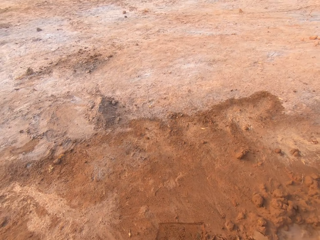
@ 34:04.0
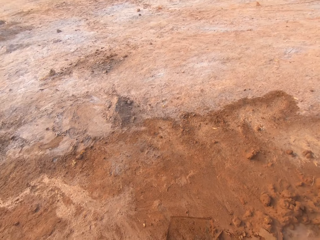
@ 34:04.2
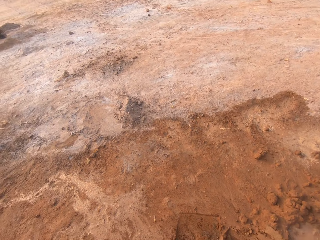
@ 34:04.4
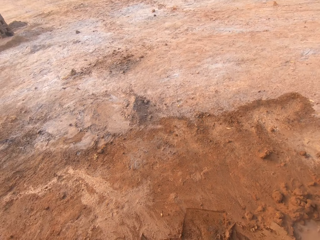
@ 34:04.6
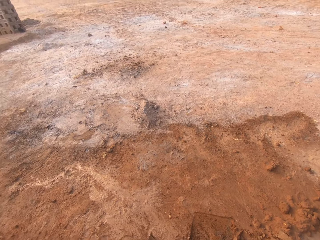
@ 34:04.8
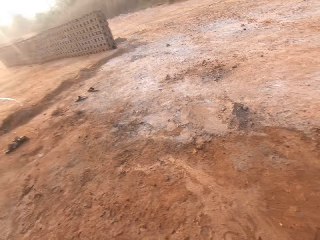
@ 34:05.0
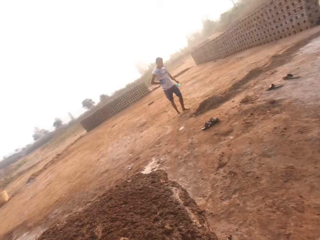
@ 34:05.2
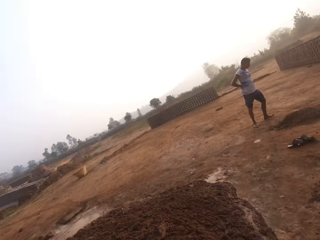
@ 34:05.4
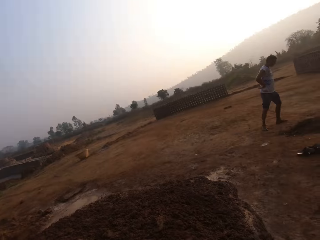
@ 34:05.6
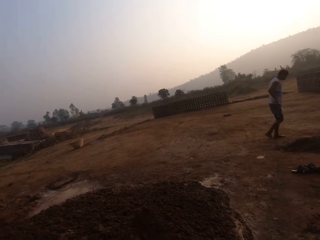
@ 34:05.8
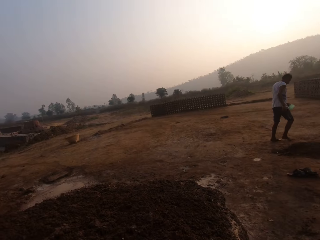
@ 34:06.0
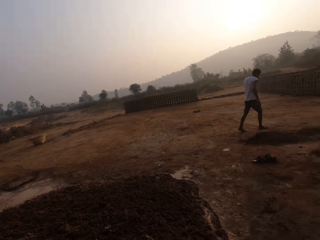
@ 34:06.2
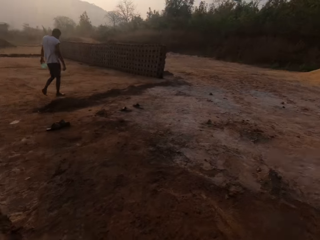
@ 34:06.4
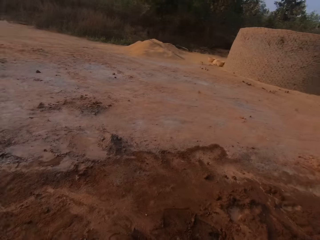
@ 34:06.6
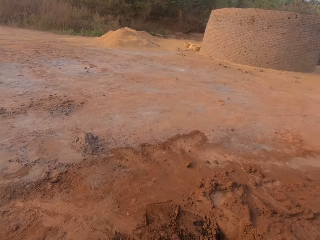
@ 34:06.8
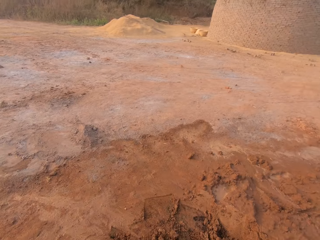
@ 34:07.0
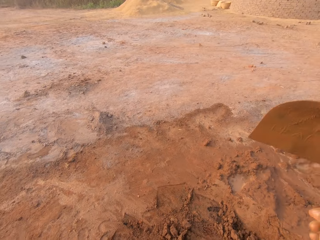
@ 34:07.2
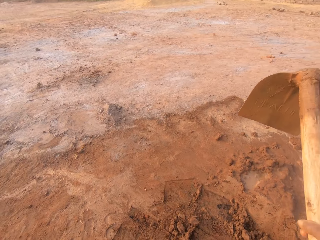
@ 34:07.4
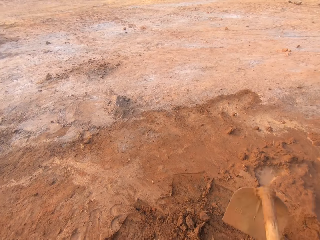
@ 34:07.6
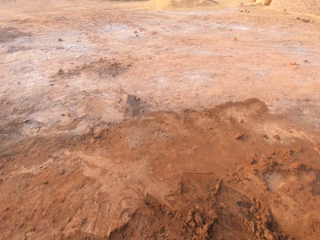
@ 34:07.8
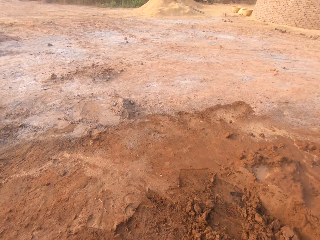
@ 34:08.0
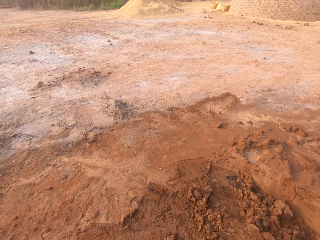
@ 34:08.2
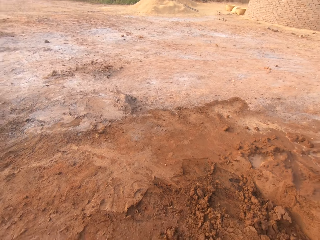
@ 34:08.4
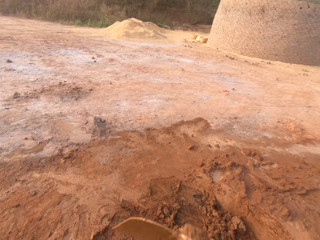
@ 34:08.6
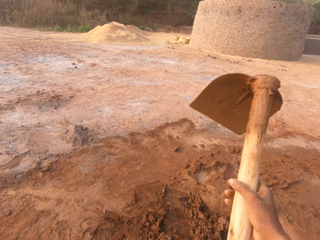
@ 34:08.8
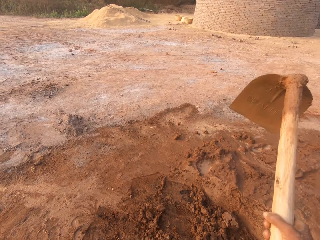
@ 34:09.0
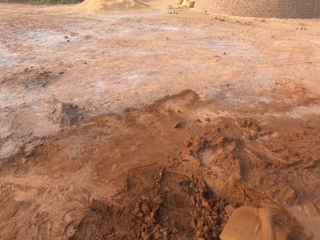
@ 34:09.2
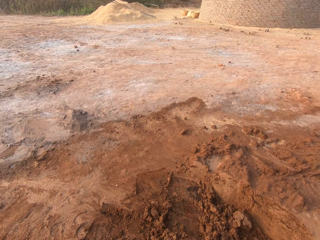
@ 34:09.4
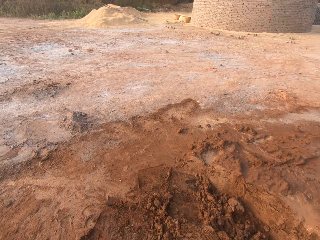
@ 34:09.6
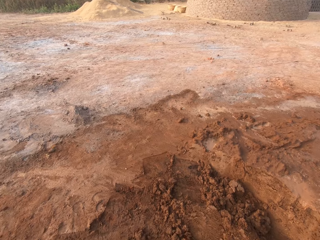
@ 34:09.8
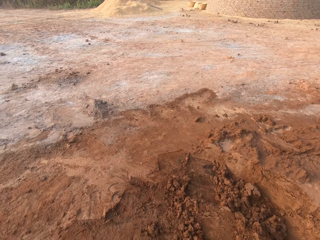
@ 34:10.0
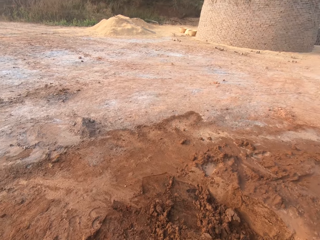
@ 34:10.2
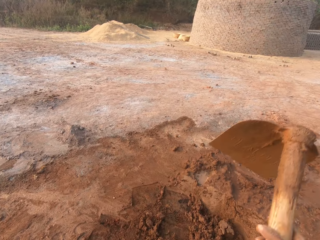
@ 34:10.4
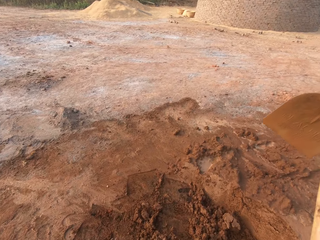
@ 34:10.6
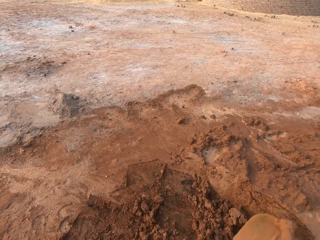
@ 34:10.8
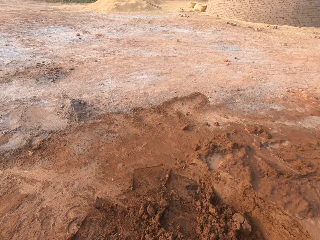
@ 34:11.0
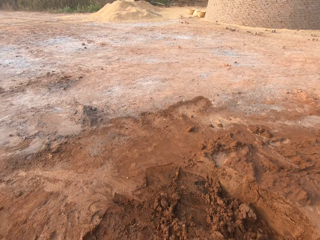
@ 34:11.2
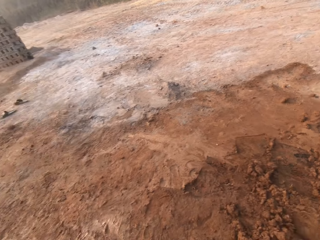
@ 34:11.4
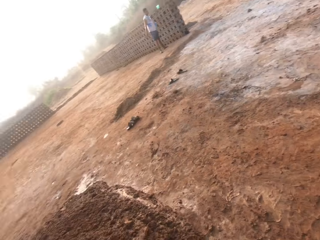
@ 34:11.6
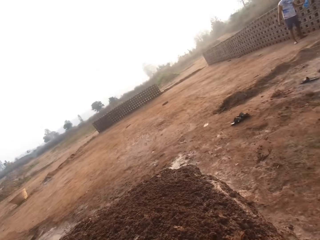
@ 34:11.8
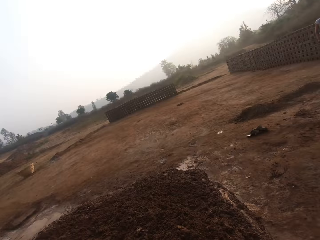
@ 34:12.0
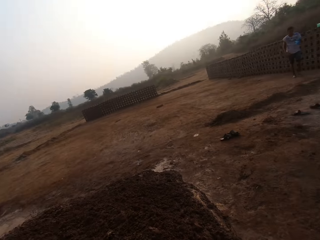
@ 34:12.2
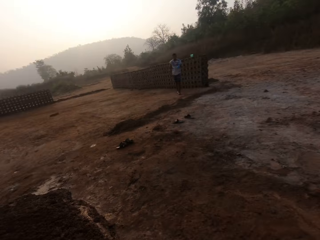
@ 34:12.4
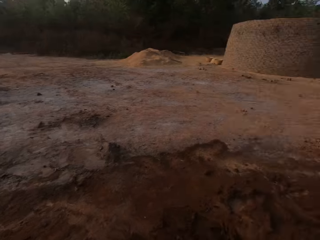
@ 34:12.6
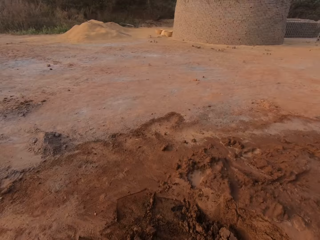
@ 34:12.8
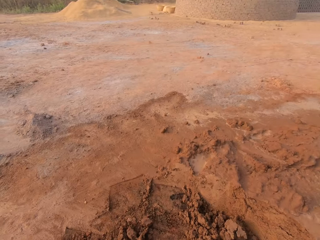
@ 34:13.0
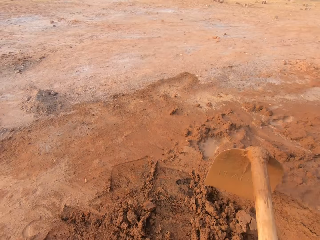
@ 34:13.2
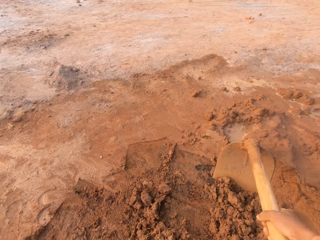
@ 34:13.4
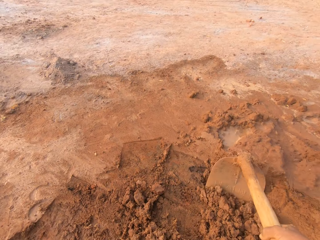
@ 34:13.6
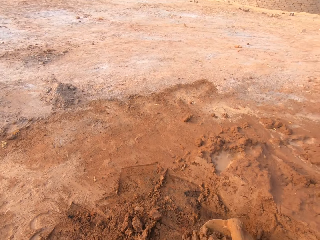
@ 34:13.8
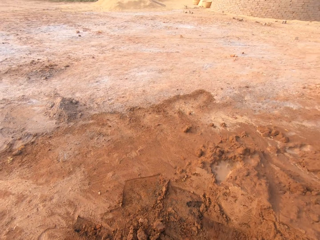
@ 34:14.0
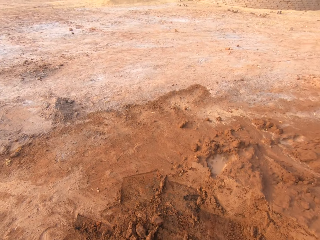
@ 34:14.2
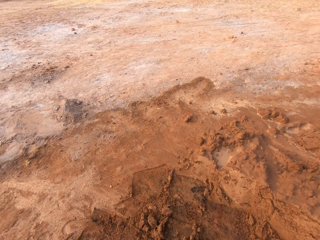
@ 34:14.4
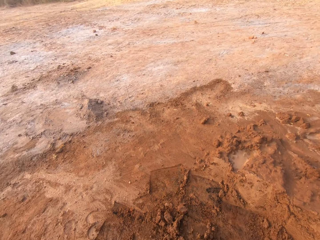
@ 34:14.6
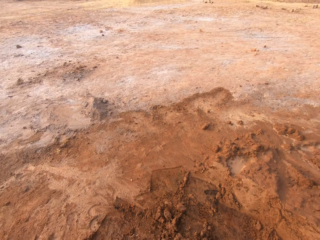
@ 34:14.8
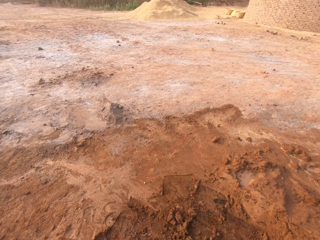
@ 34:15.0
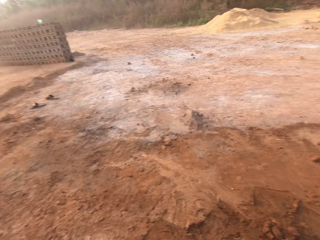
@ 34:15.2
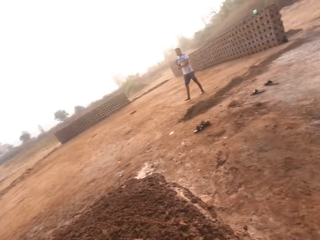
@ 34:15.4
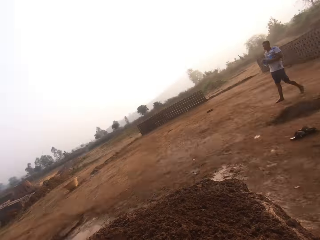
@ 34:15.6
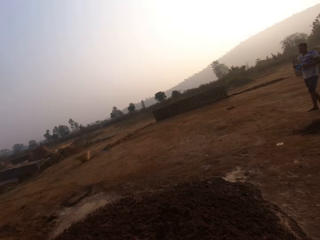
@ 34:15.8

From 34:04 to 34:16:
The camera wearer digs soil on the ground. They put soil on a heap. They dig soil on the ground. They put soil on the heap.

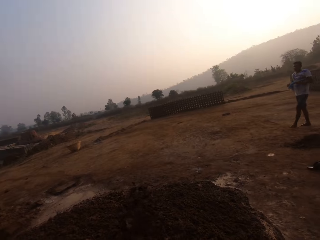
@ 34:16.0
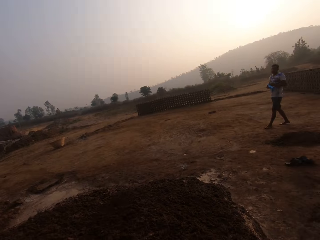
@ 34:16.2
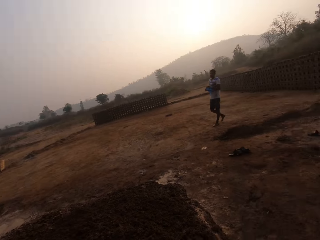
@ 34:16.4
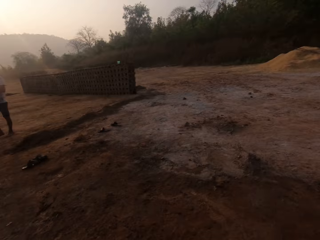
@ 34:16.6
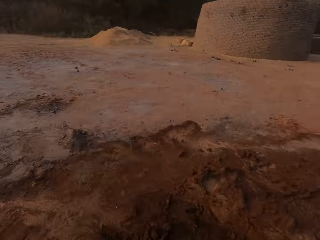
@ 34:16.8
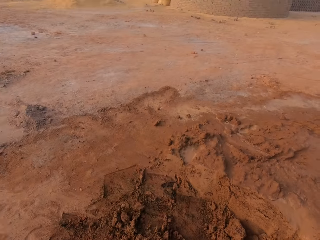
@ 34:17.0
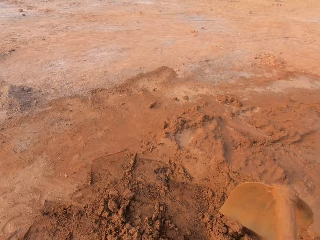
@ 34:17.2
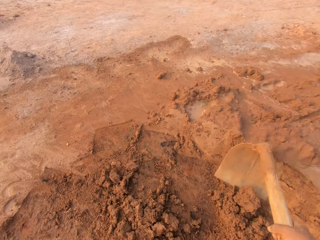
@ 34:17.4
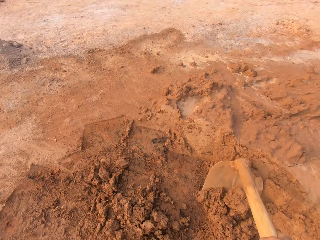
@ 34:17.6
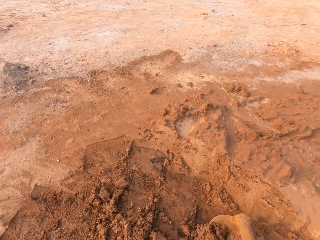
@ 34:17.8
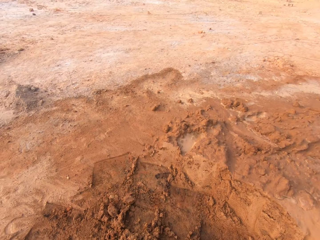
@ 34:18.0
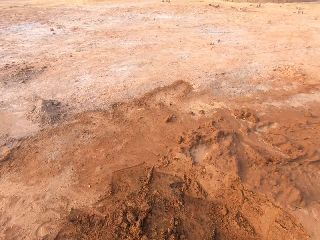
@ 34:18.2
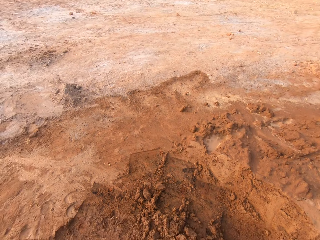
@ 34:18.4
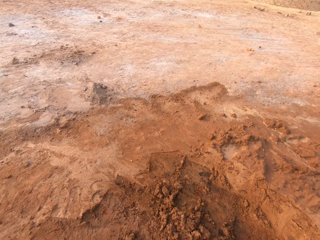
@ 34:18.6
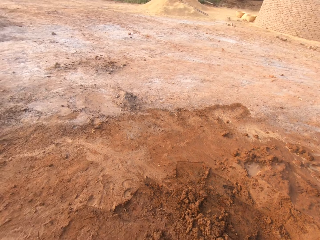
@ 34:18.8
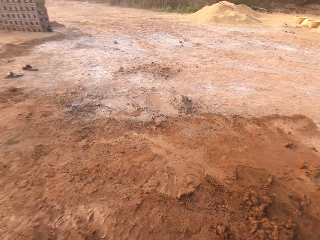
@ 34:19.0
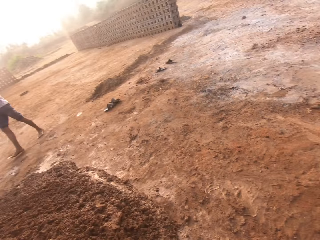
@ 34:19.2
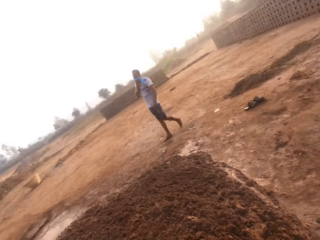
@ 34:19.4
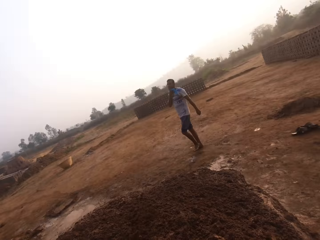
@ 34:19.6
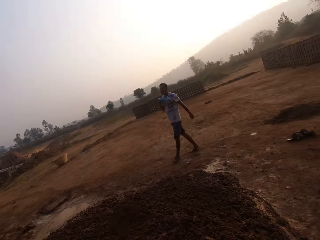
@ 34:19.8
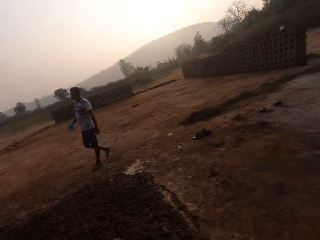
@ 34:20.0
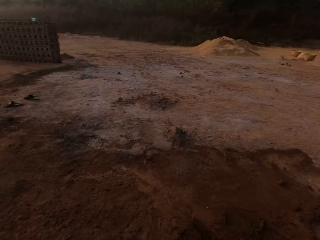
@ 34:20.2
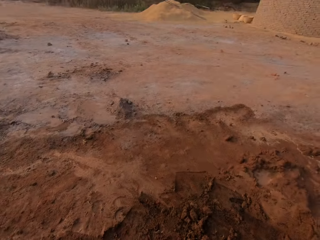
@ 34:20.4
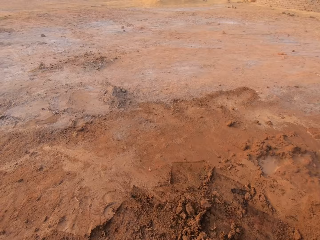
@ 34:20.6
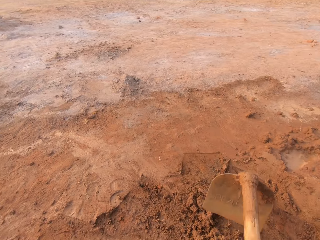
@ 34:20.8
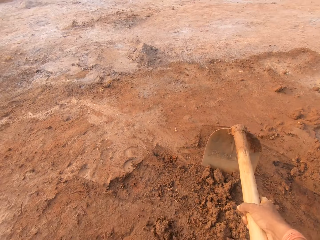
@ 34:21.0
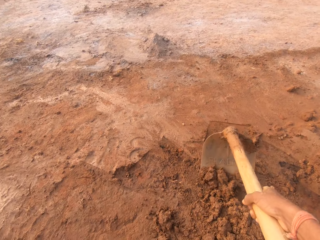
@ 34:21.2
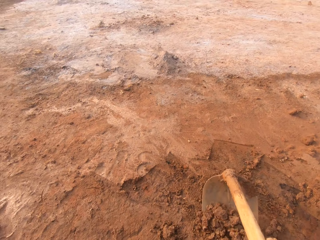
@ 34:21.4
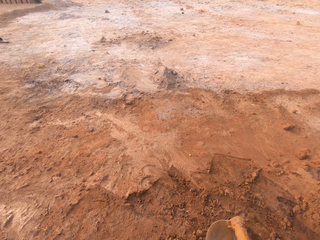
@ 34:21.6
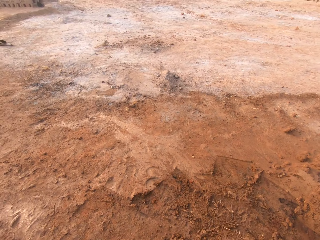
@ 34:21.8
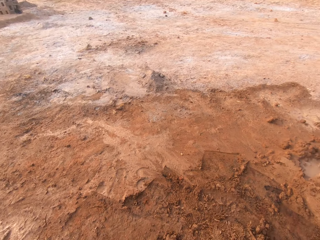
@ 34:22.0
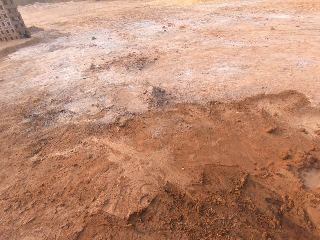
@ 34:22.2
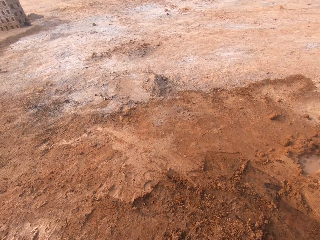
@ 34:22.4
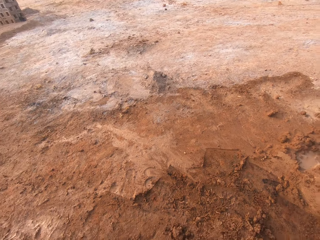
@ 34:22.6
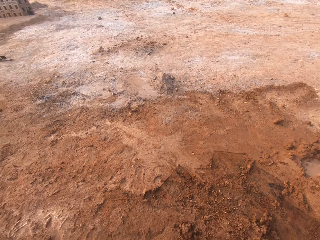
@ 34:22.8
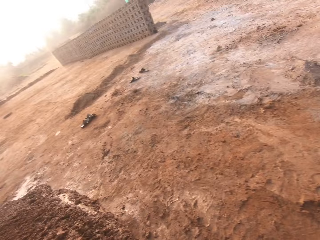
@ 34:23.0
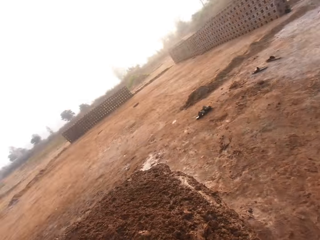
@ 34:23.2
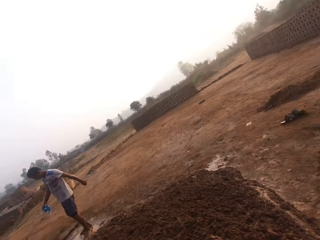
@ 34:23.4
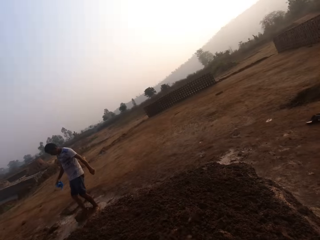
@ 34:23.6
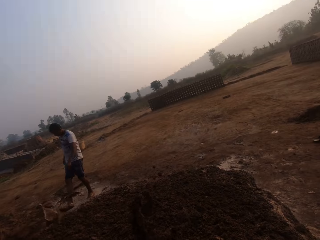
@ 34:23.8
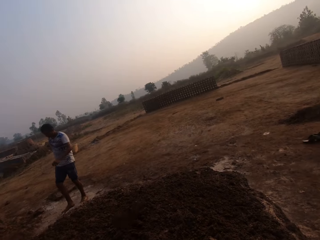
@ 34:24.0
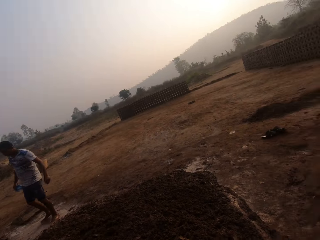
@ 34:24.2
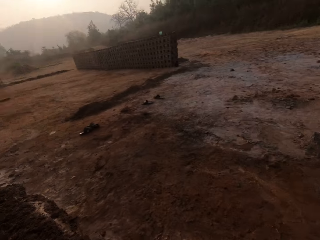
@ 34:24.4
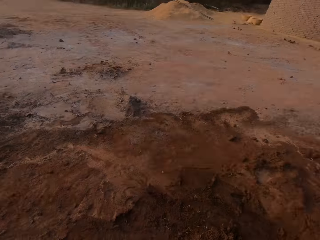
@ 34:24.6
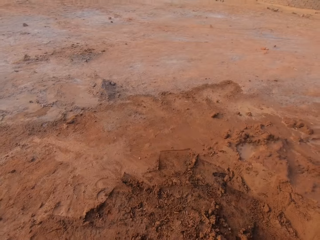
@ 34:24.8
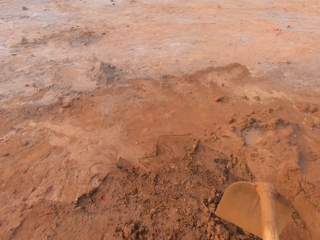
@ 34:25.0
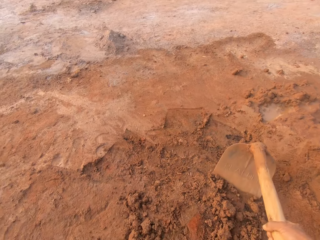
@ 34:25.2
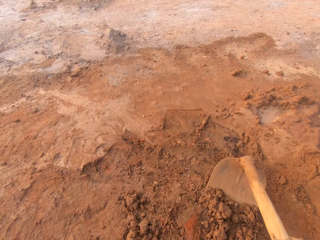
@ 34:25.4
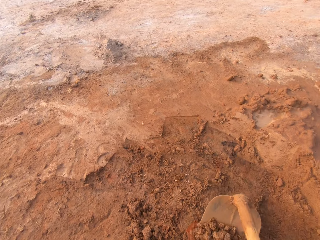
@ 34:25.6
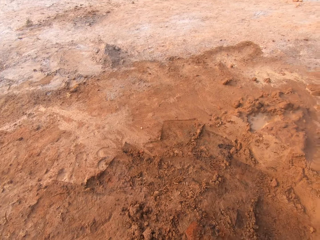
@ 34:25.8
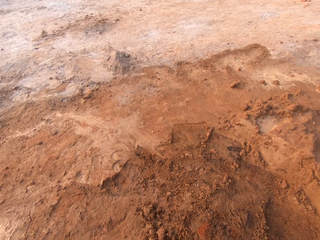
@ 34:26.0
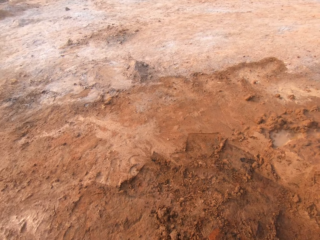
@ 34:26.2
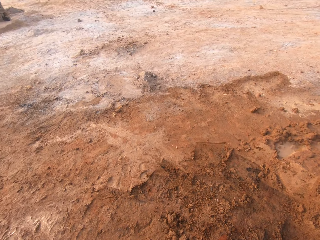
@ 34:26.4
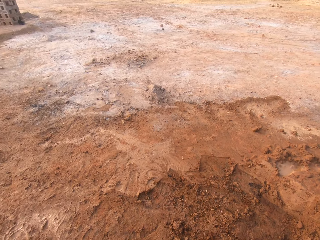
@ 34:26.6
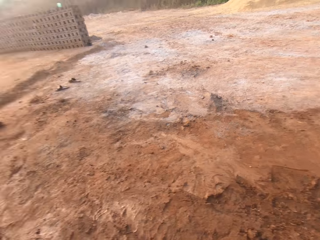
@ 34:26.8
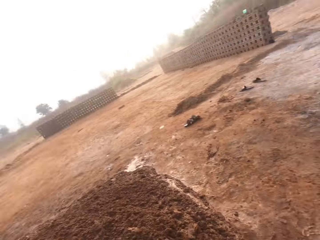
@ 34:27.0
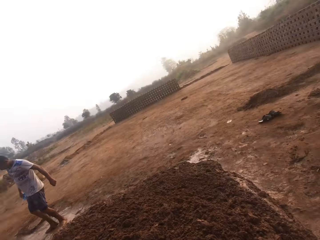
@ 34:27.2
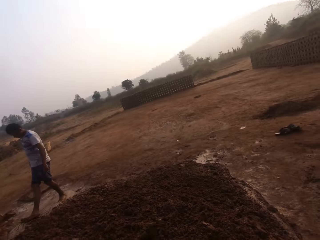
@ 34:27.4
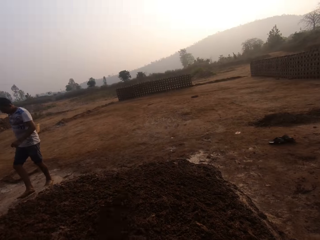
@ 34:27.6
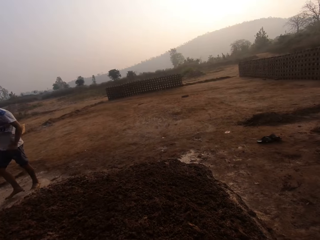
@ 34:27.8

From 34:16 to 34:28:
The camera wearer digs soil on the ground. They put soil on a heap. The woman interacts with the man. The camera wearer digs soil on the ground.
